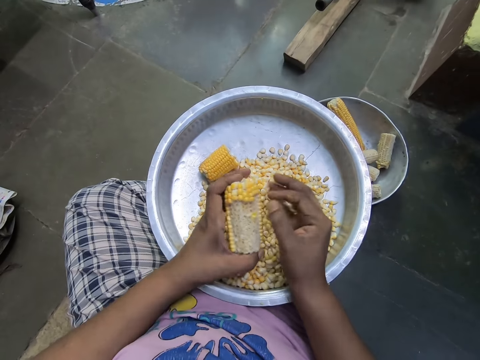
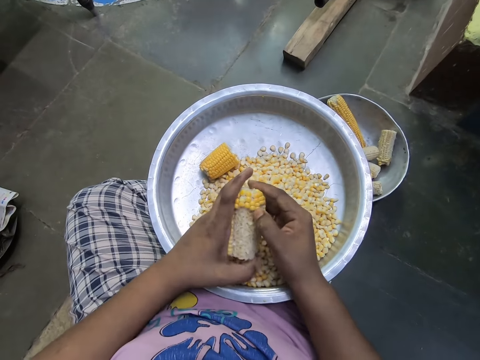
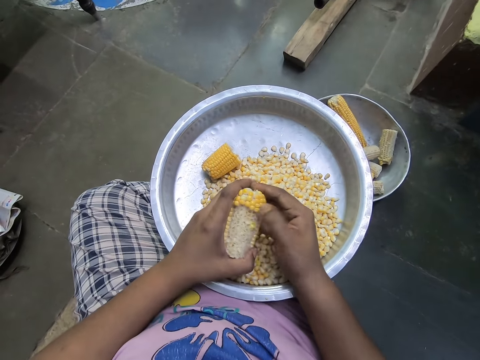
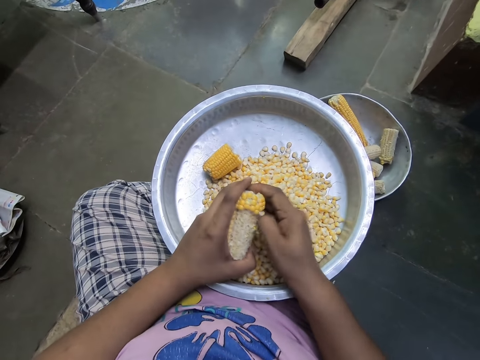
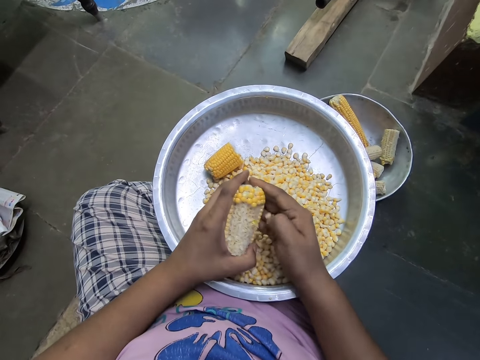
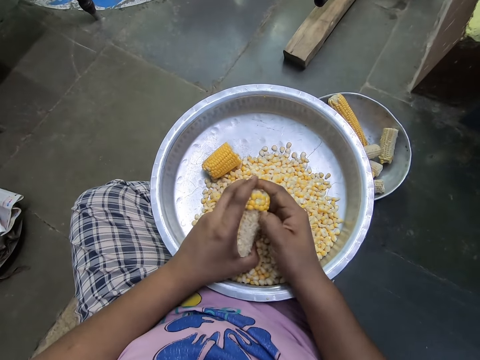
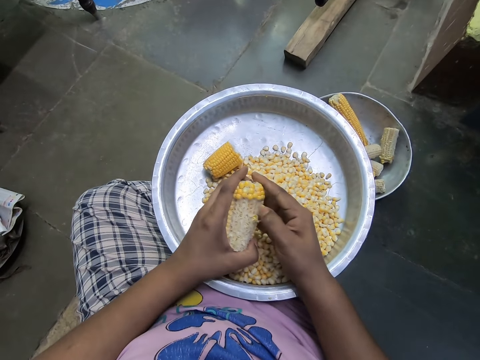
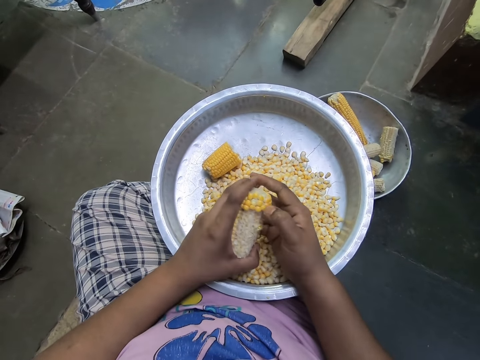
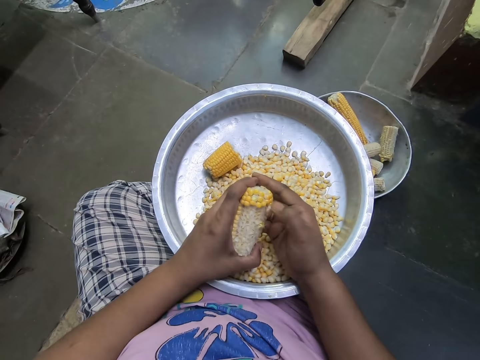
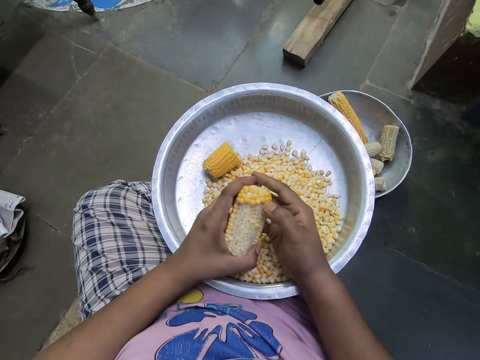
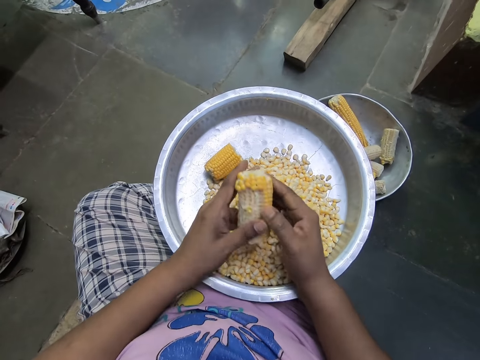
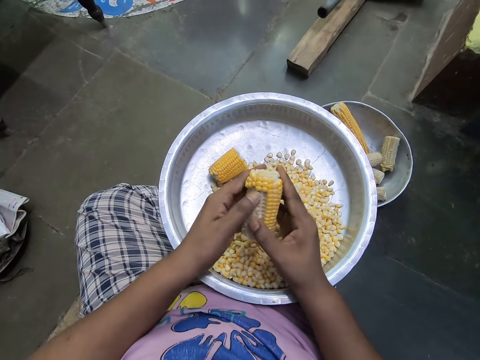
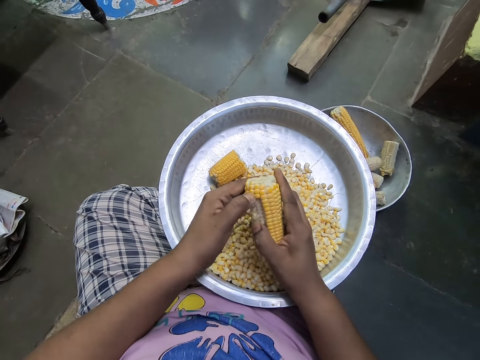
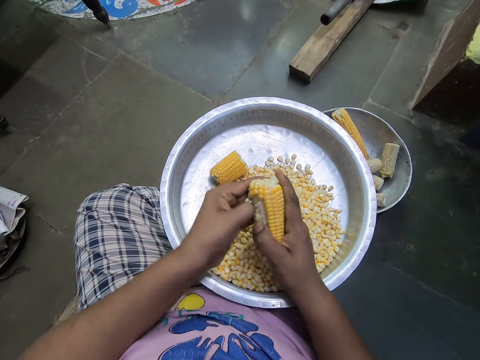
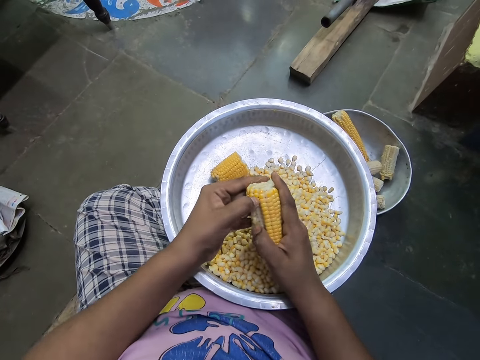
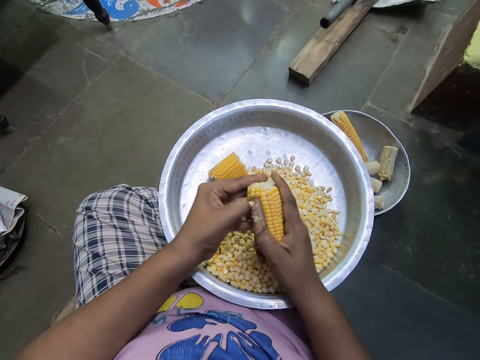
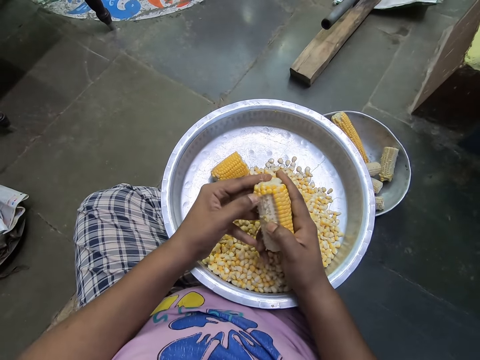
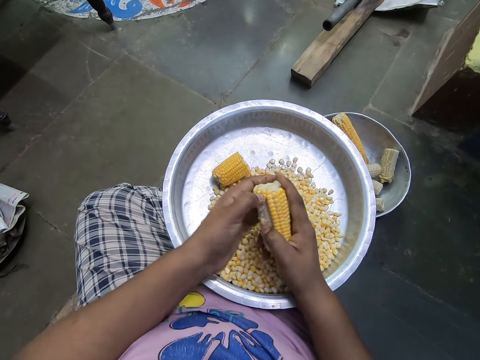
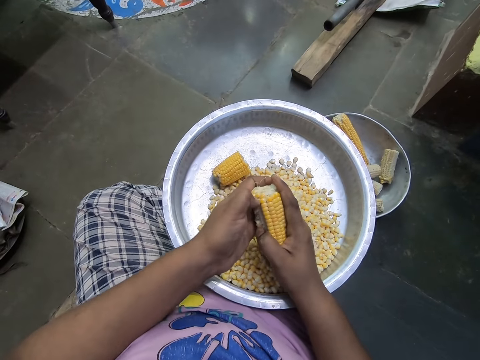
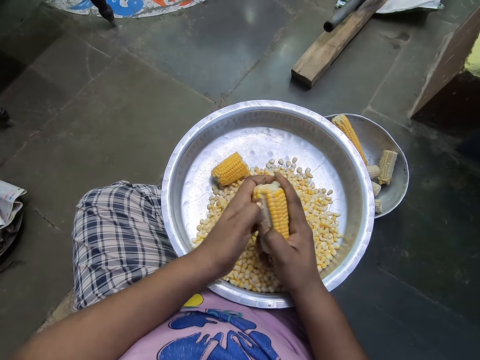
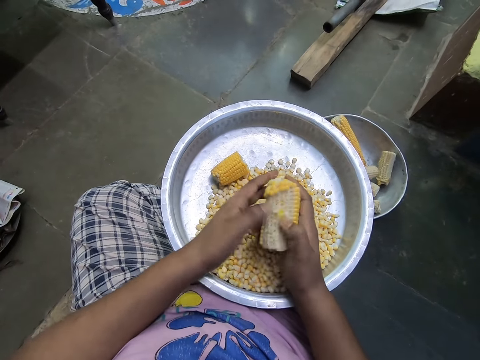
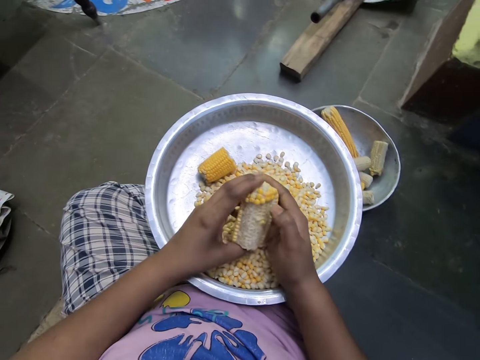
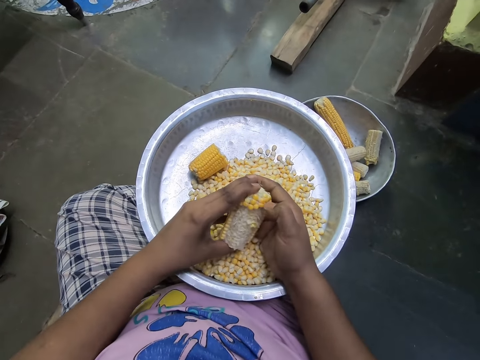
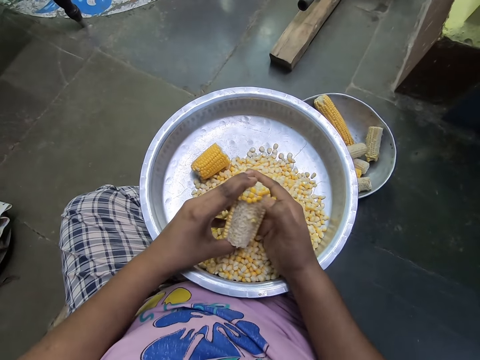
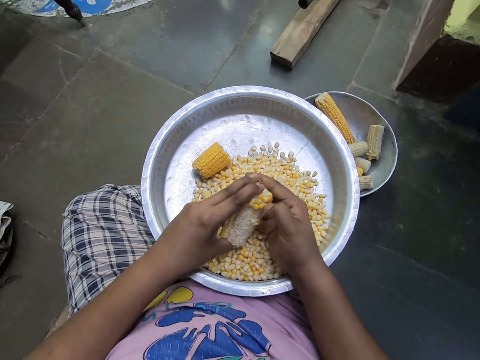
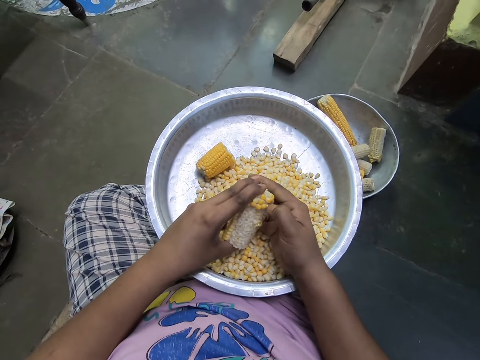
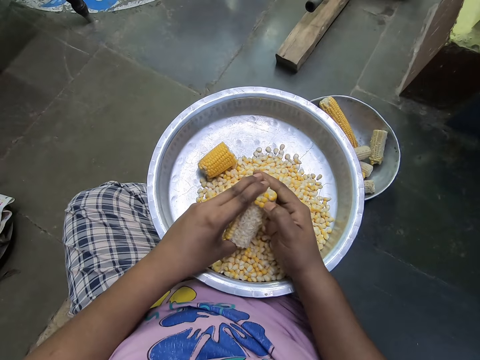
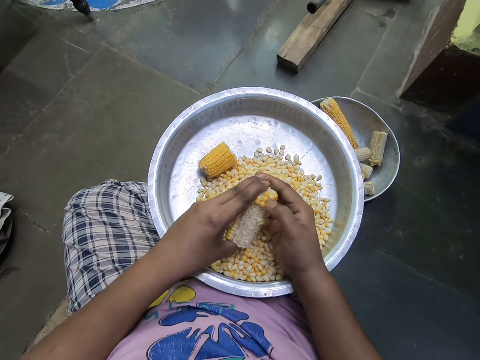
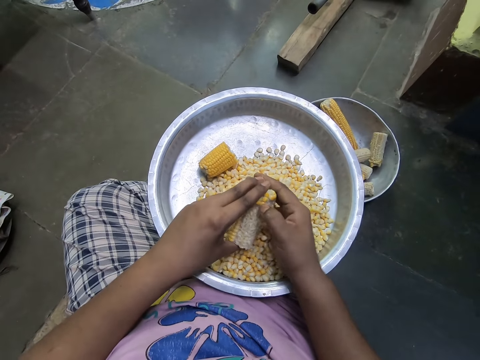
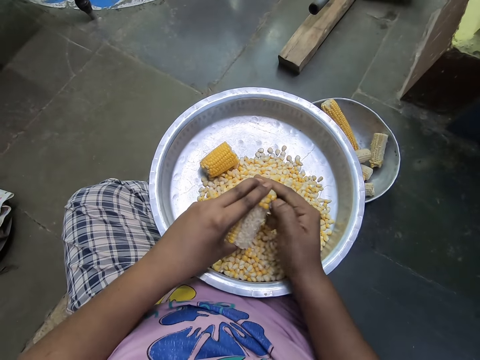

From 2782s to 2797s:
The camera wearer removes the corn seeds from the corn cob into the bowl with her left hand. She removes the corn seeds from the corn cob into the bowl with her right hand.

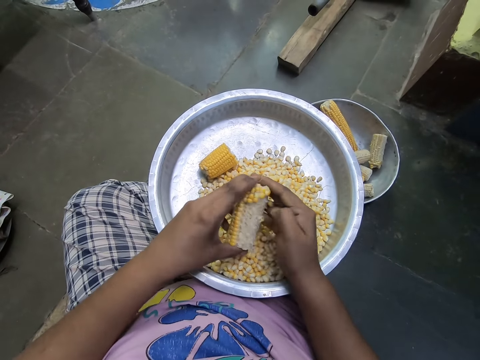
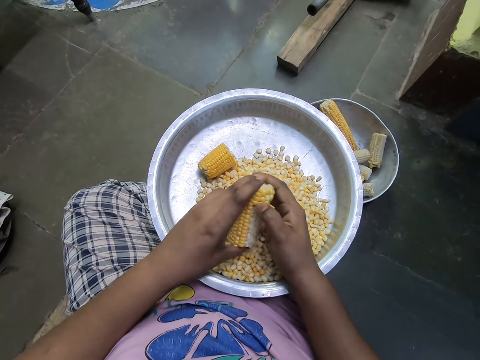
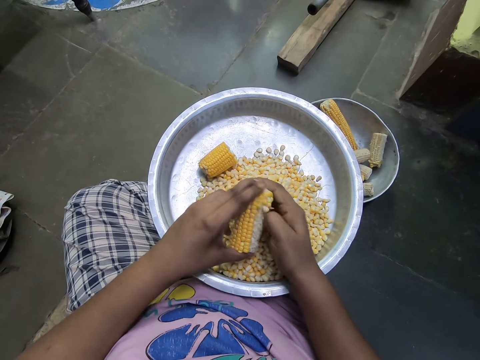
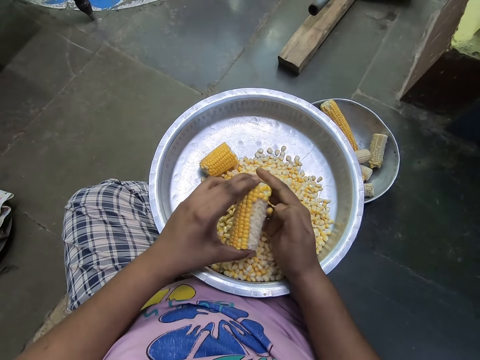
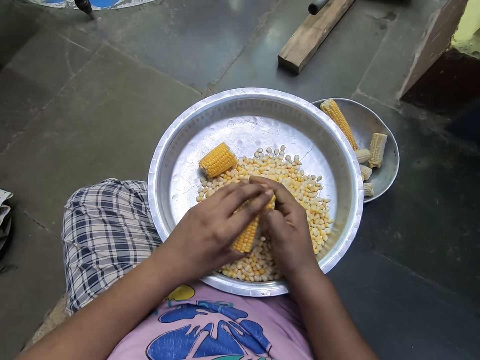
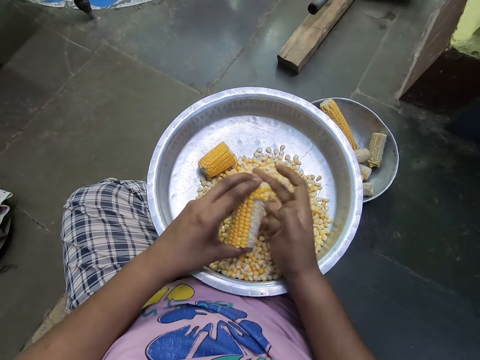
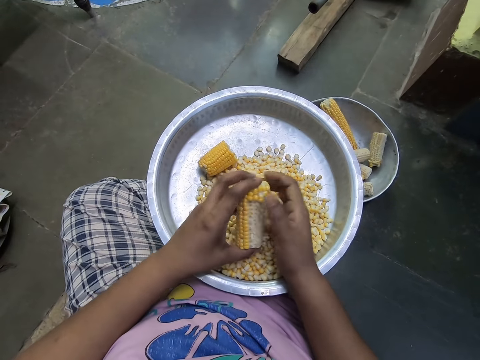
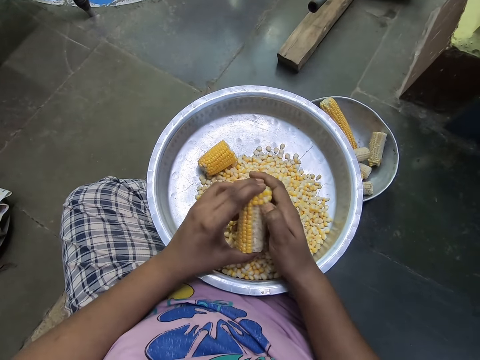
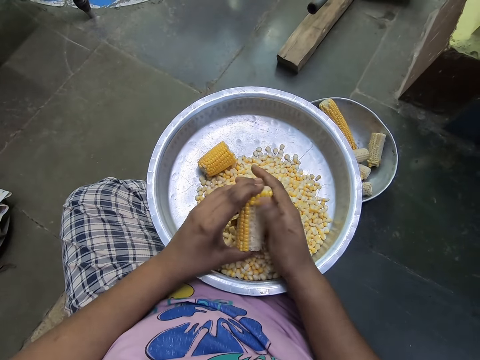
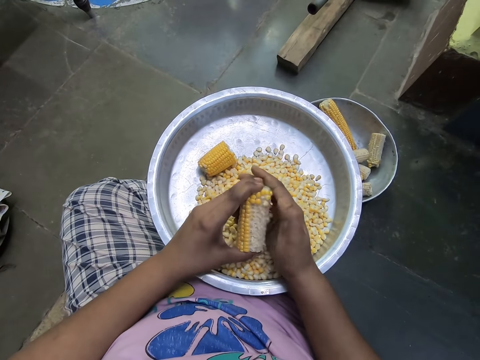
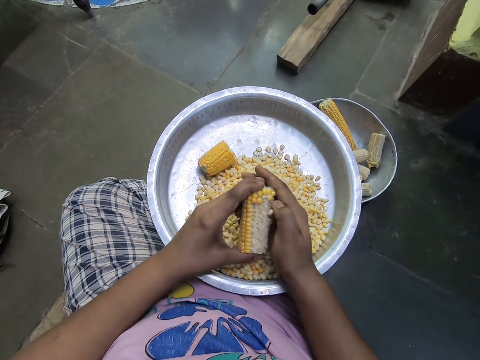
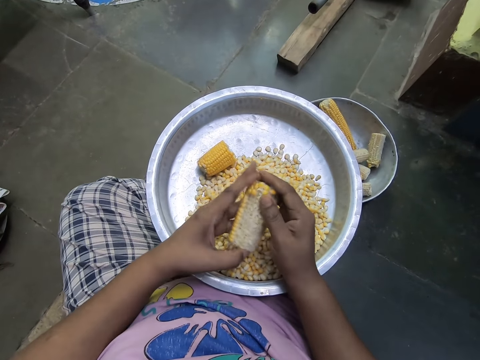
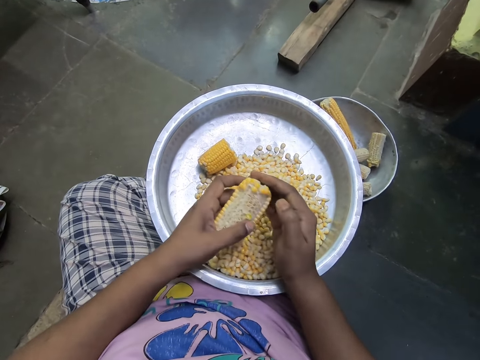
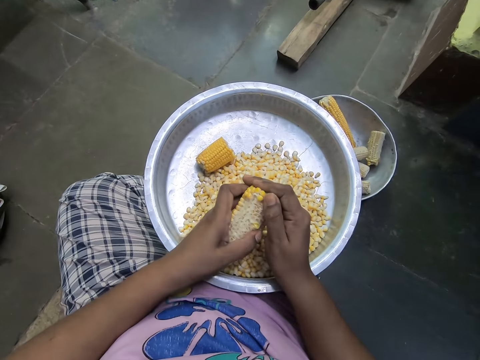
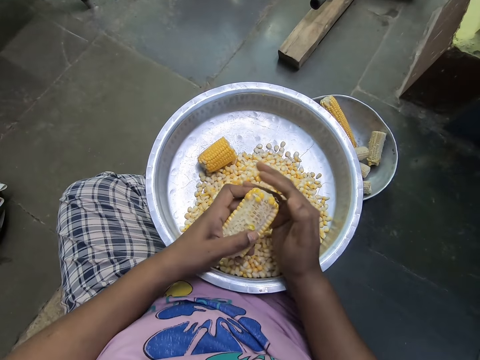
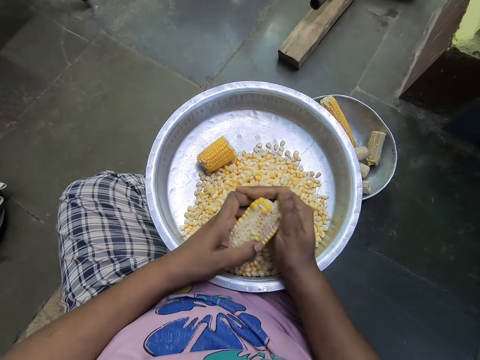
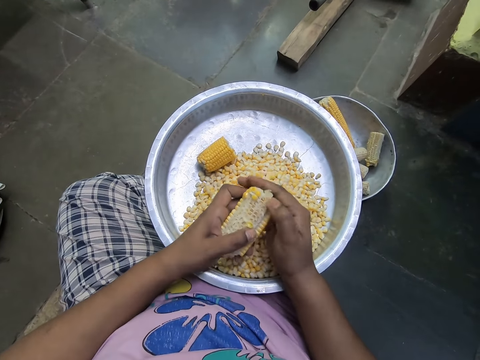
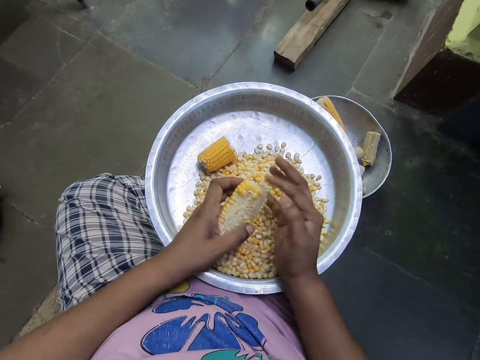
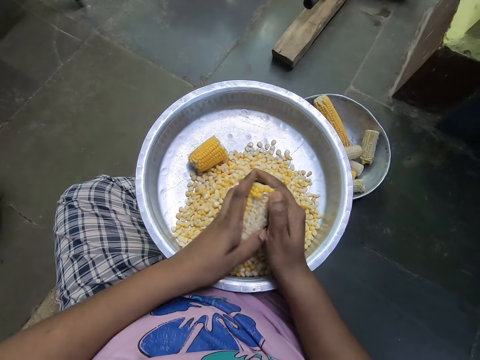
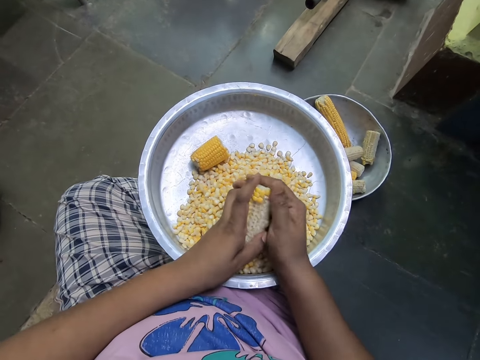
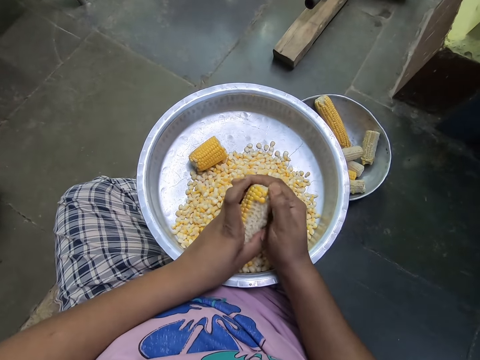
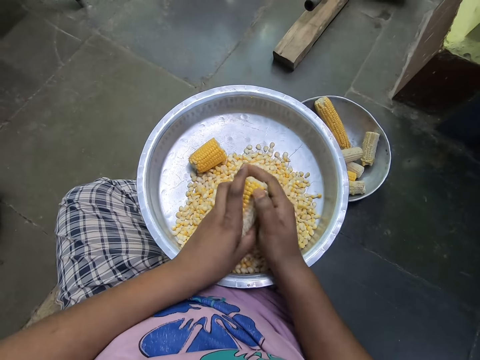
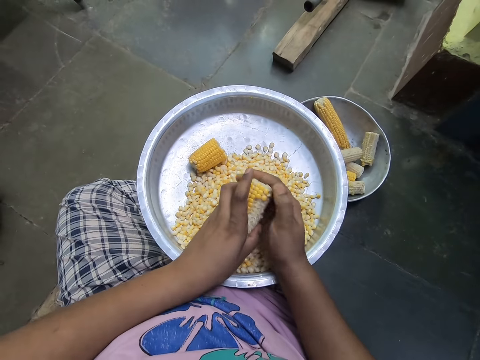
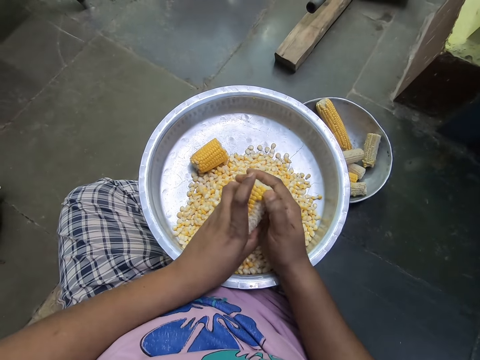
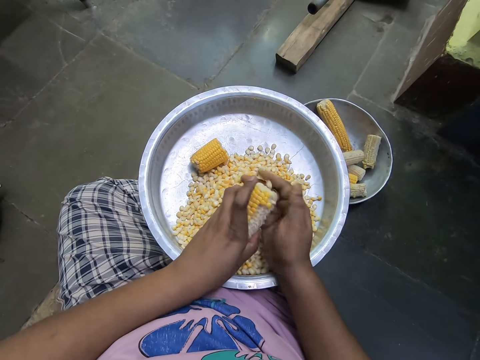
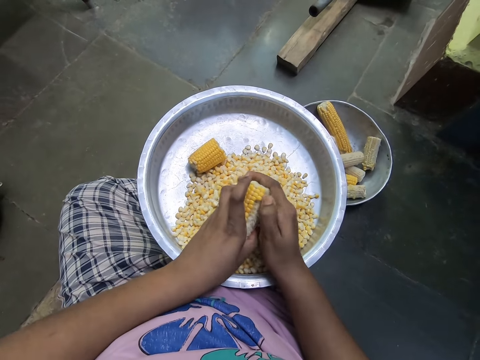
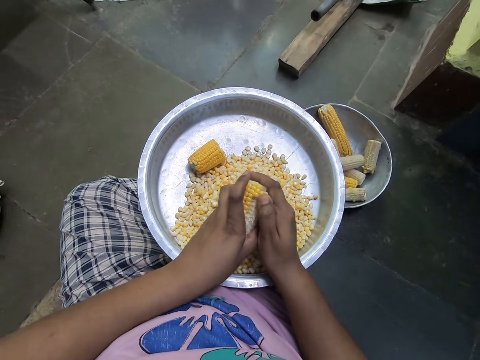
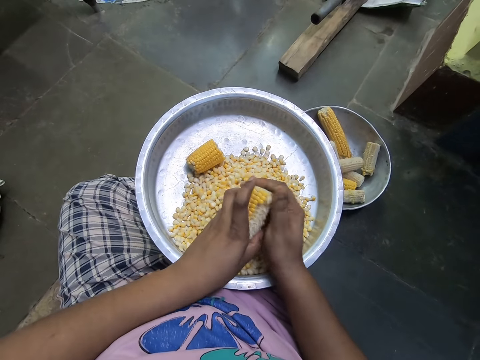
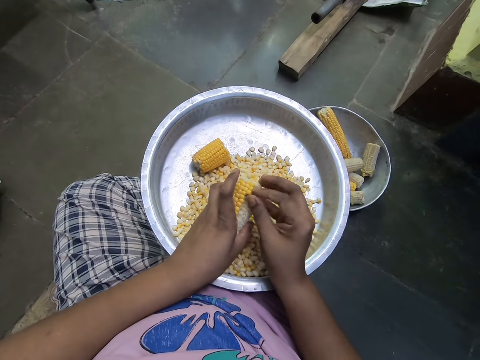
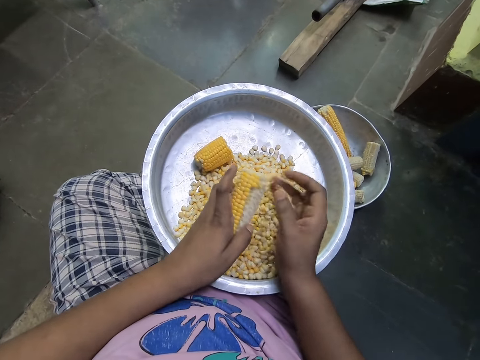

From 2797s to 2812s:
The camera wearer flicks debris from her right hand. She removes the corn seeds from the corn cob into the bowl with her right hand.
